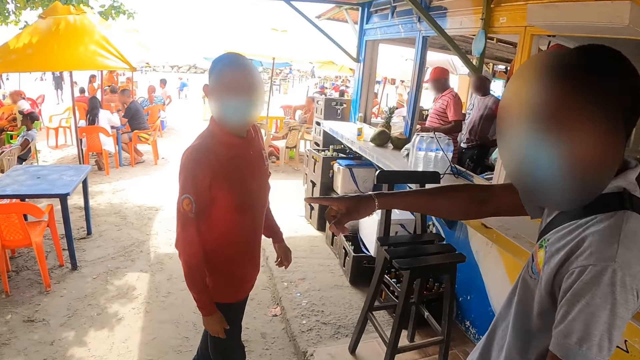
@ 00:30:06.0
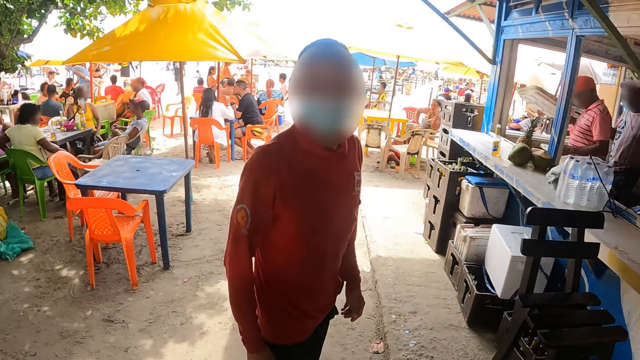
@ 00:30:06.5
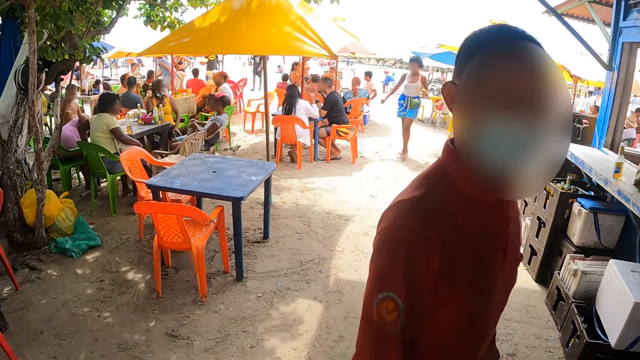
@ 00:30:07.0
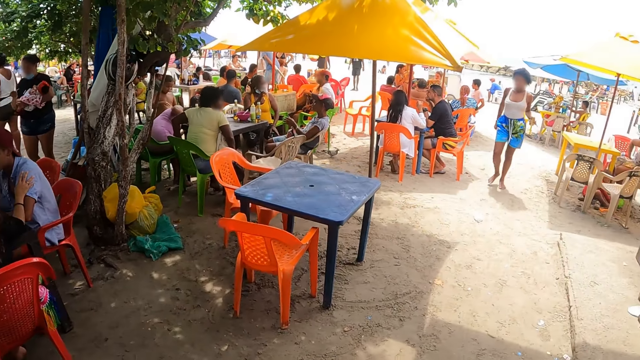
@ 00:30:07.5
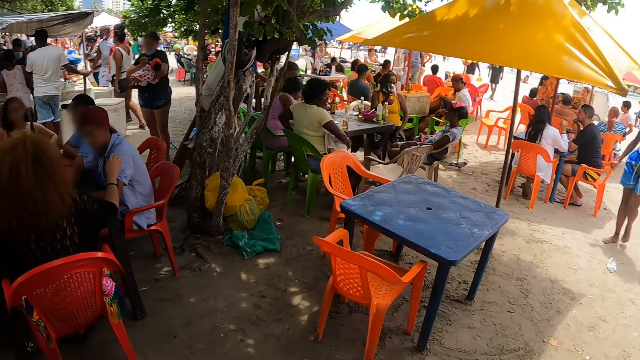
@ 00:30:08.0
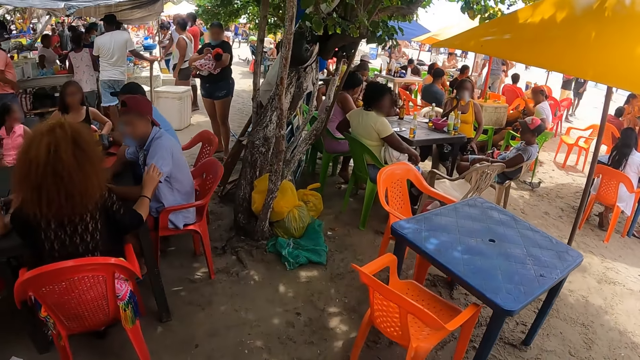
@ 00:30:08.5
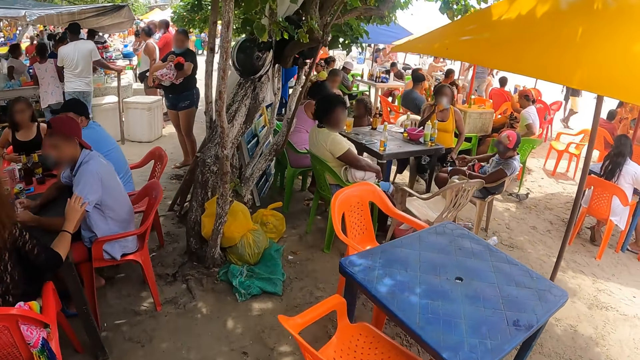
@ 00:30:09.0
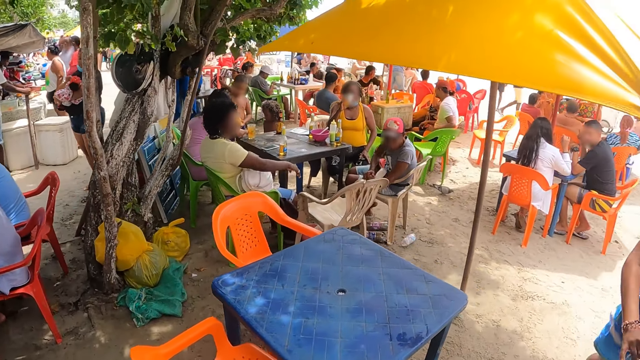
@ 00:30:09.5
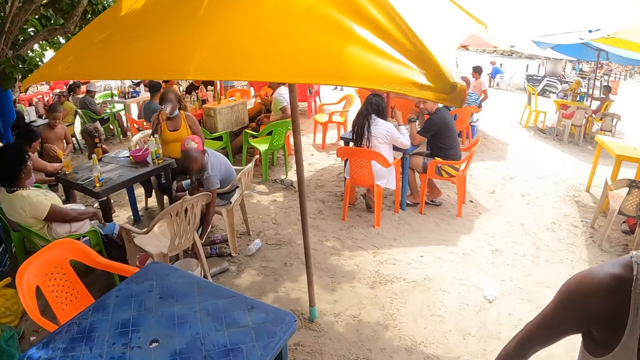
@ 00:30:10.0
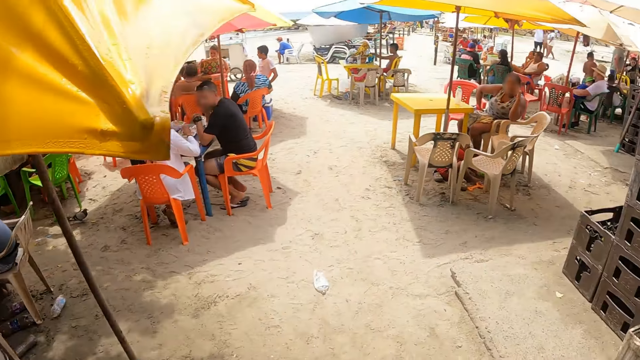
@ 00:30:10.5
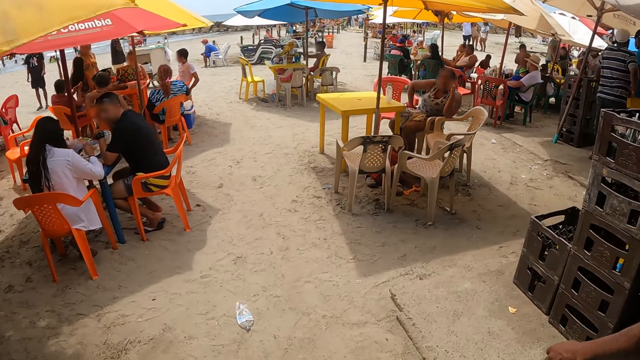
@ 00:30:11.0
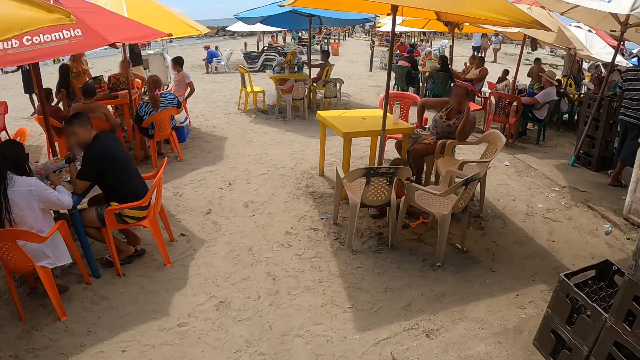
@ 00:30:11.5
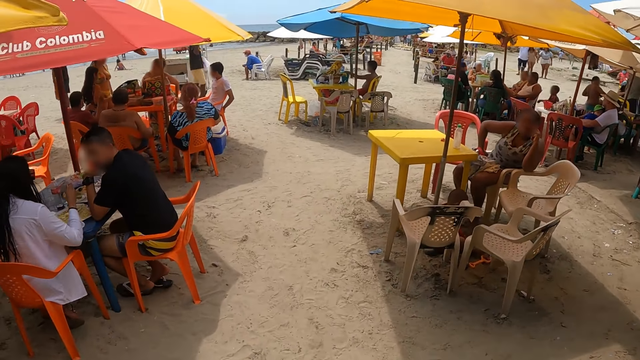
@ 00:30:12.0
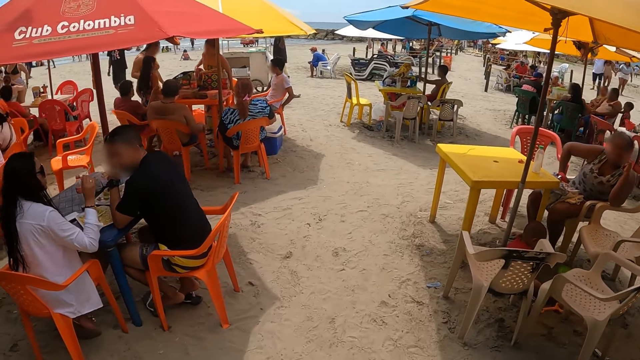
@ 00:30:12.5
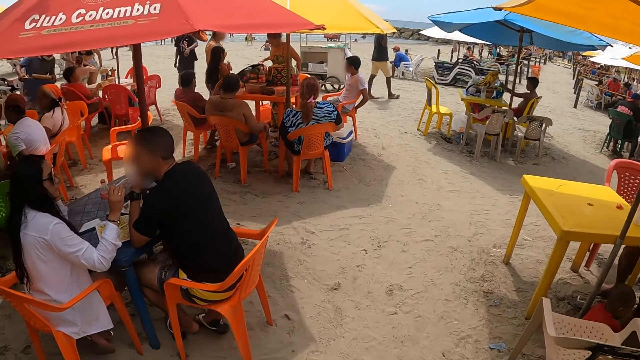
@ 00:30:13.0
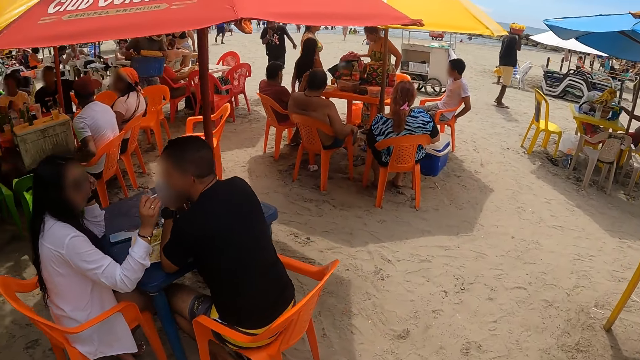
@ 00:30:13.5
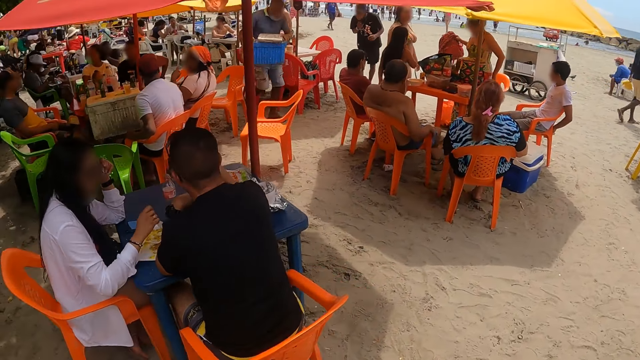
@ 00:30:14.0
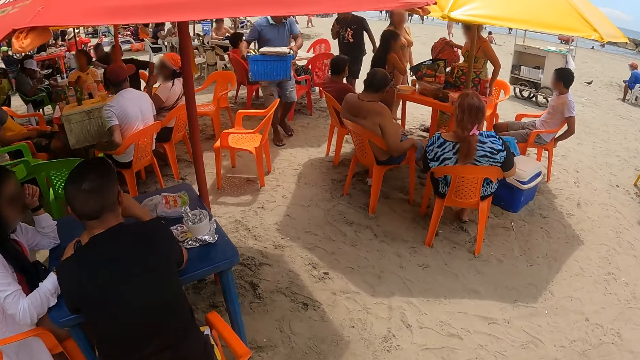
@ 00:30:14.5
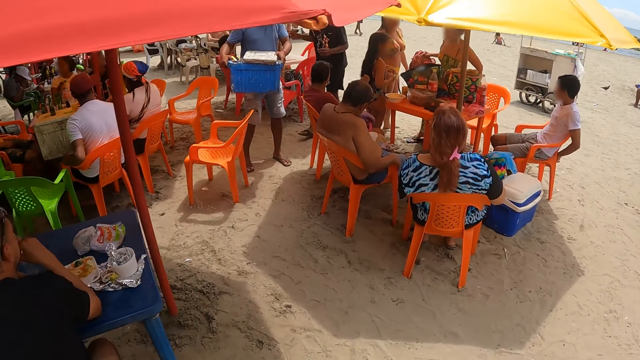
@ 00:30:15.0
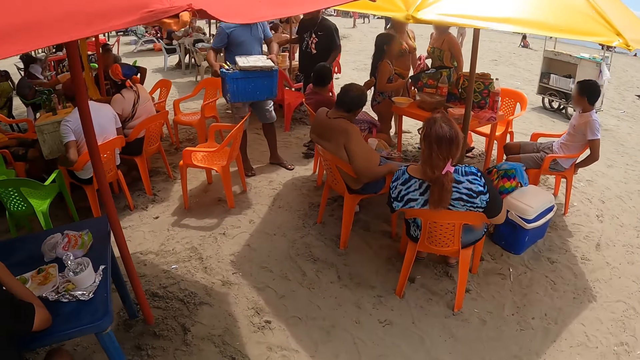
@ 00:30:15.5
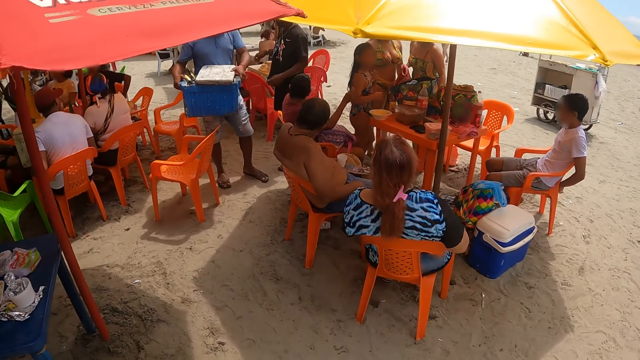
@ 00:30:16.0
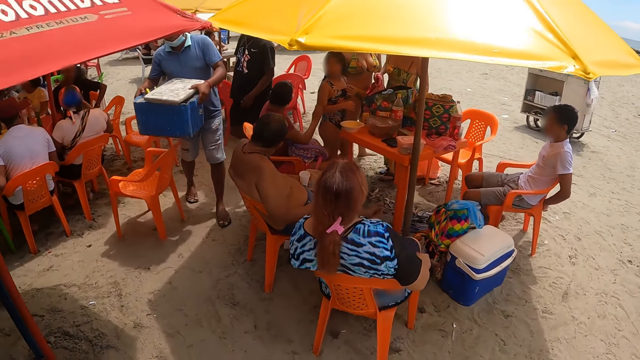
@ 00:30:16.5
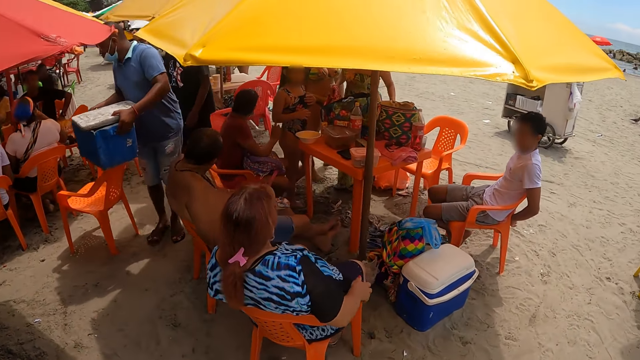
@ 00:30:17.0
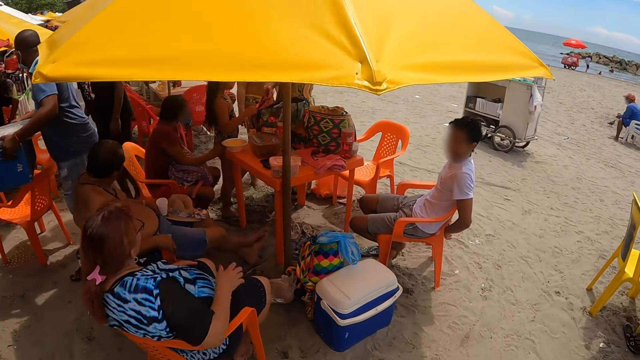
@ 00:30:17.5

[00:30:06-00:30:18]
The camera wearer walks on the shore.

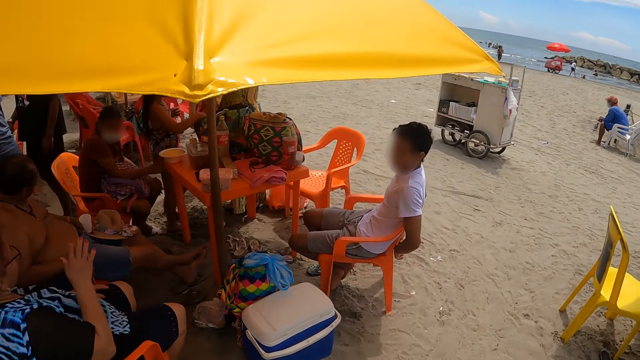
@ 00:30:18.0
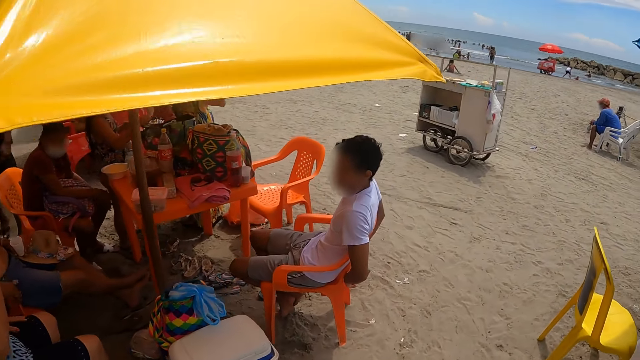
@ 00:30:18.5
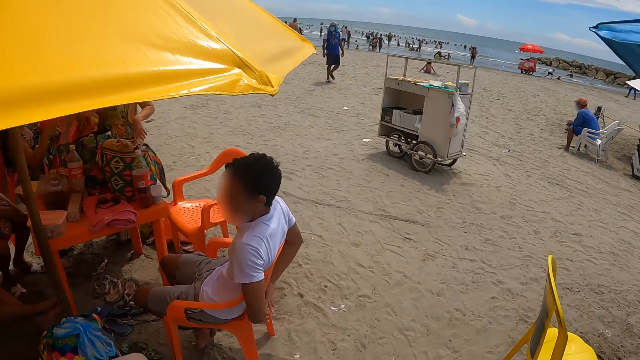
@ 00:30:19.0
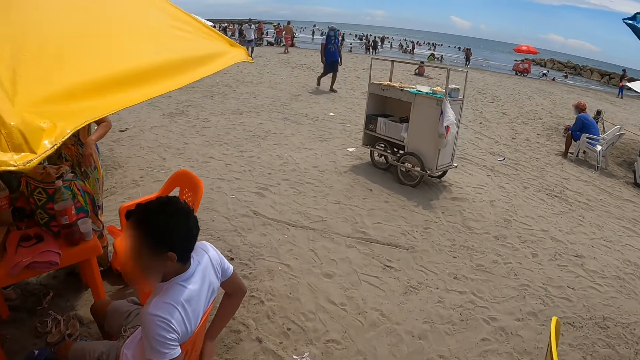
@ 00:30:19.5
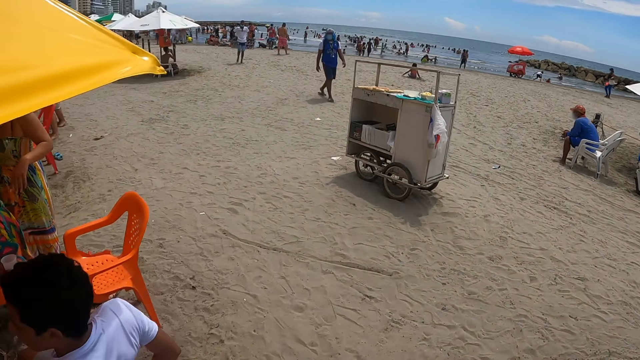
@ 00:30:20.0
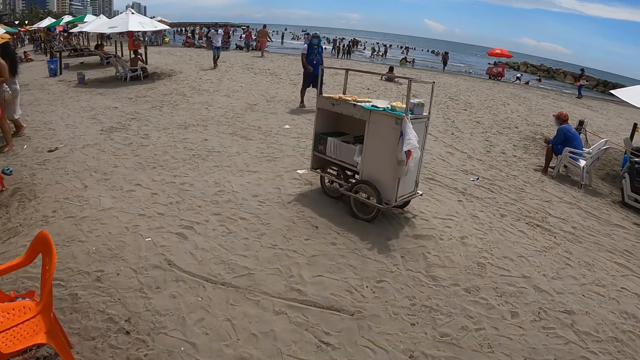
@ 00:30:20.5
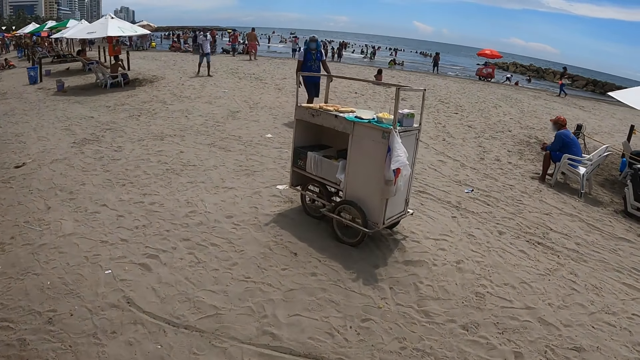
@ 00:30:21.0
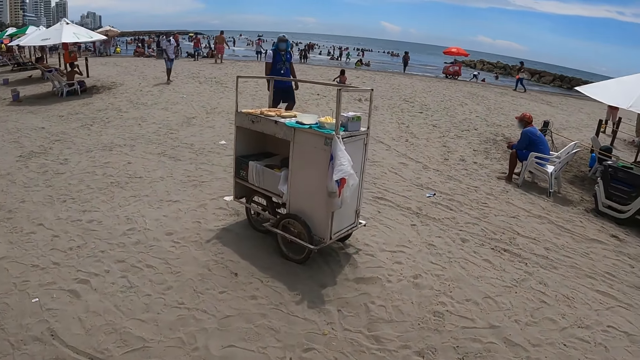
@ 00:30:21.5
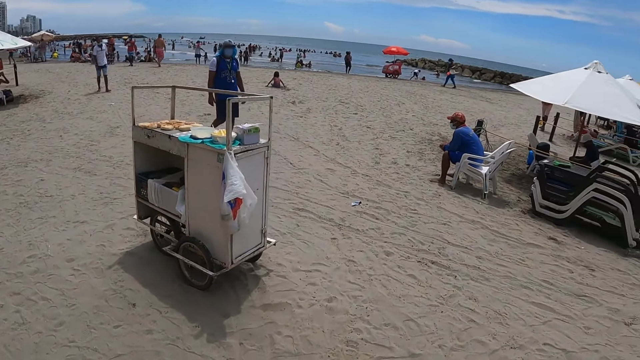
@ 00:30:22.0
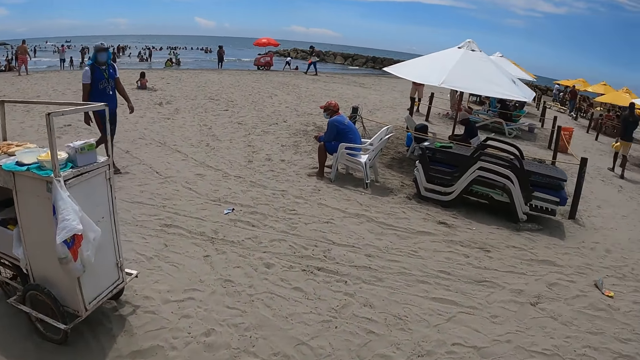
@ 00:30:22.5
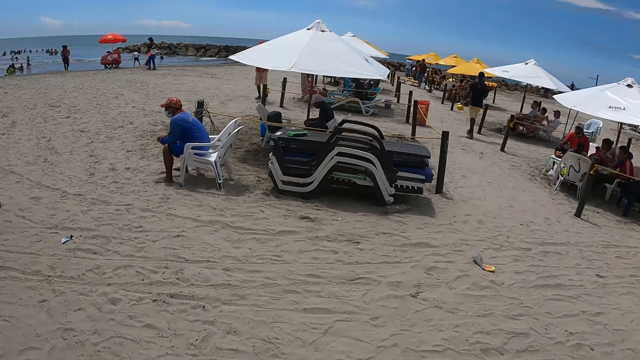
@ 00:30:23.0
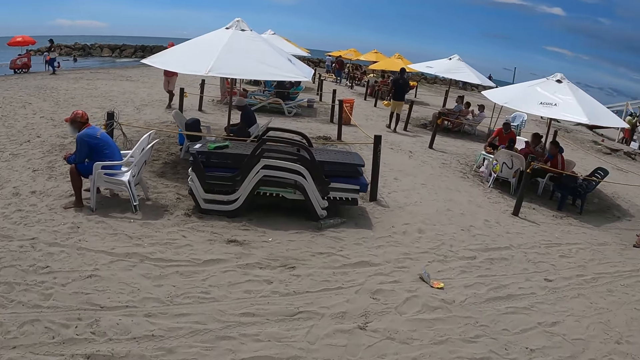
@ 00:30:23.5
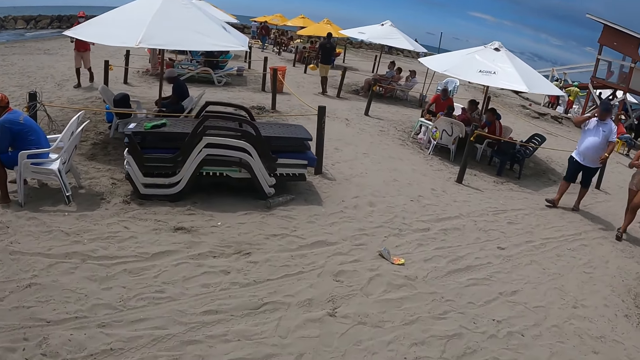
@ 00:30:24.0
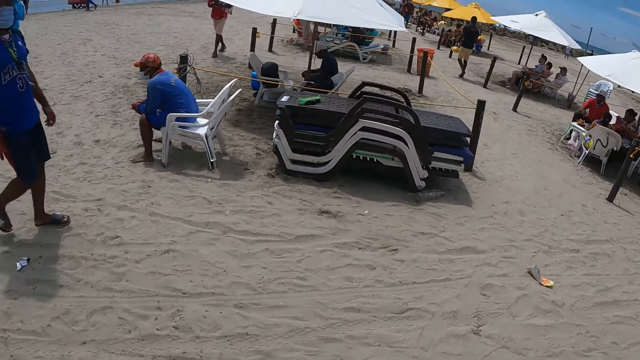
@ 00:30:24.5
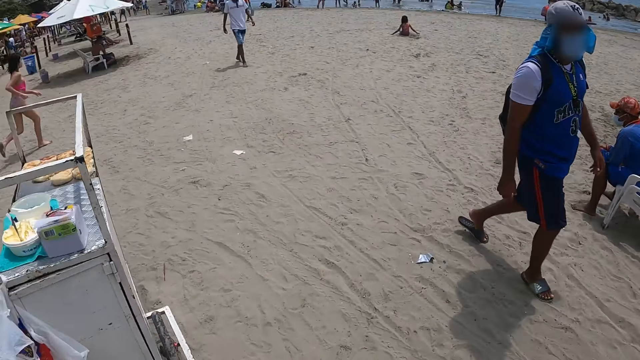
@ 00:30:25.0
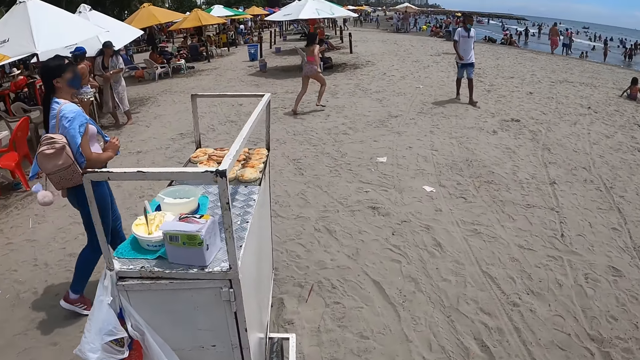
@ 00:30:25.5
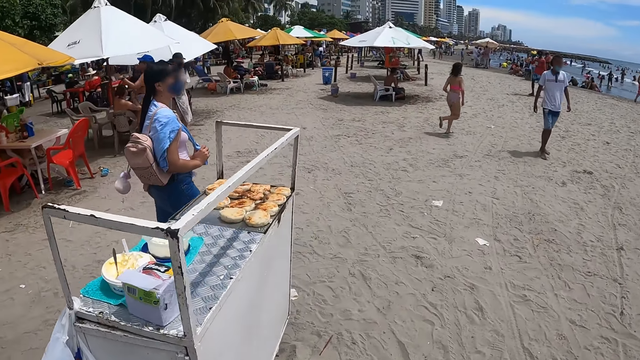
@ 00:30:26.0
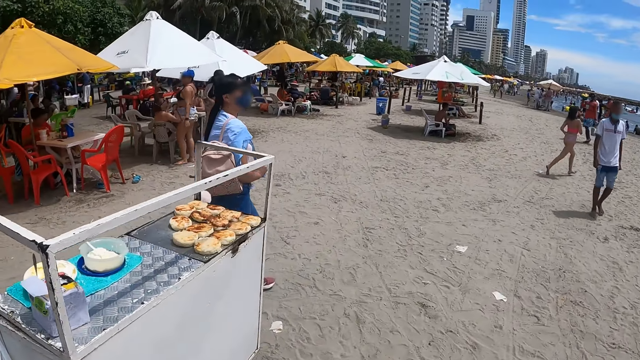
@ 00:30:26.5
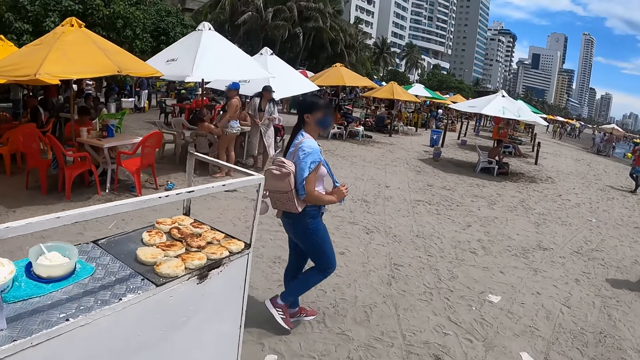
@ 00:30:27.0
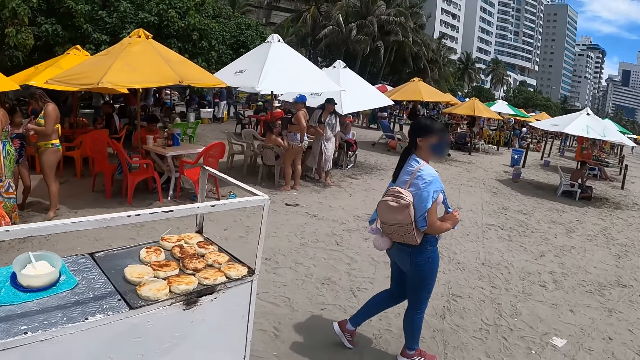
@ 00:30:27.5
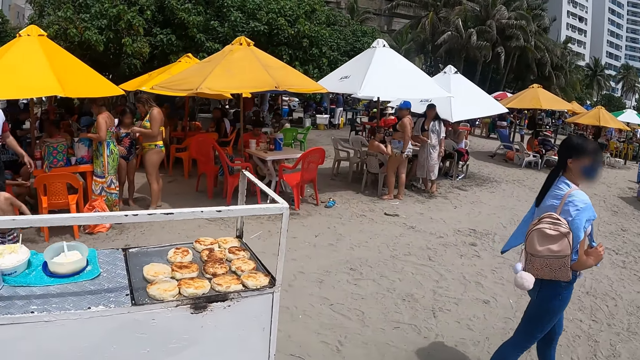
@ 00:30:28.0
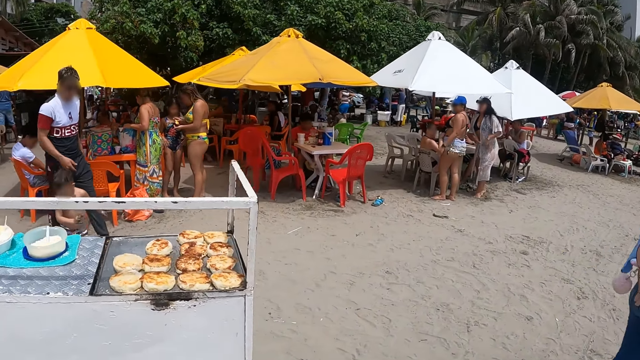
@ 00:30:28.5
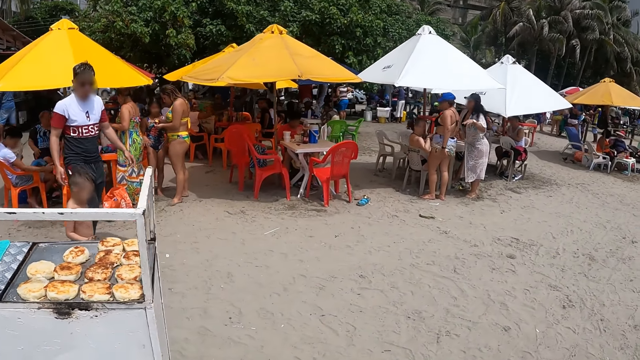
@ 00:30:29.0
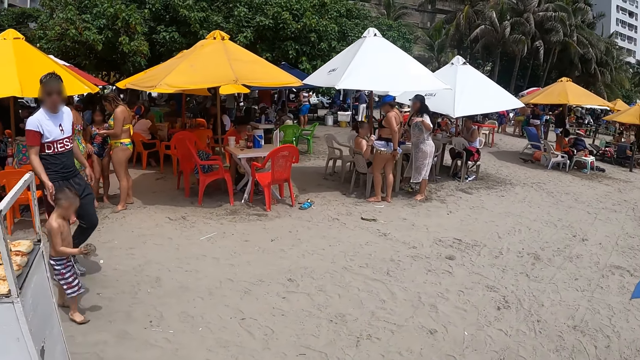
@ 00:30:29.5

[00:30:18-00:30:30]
A woman walks on the shore. The camera wearer walks on the shore with the woman.
